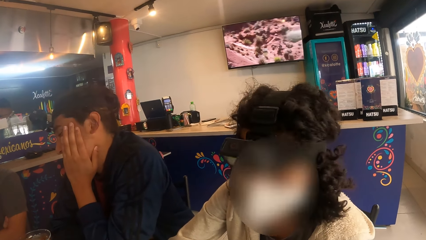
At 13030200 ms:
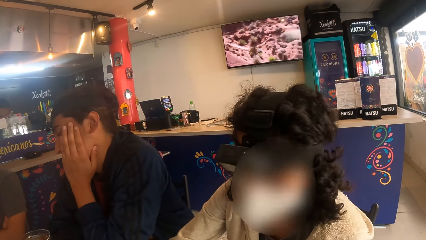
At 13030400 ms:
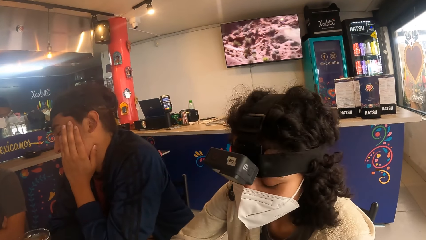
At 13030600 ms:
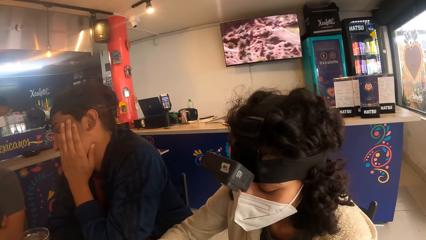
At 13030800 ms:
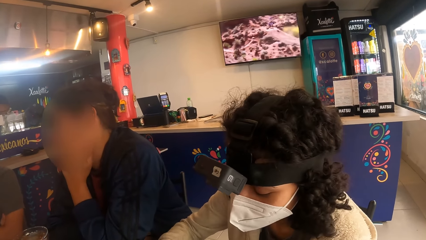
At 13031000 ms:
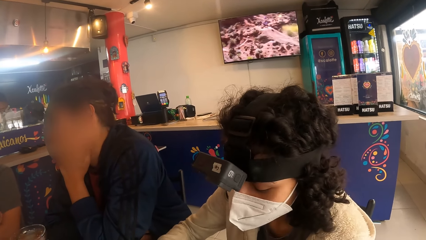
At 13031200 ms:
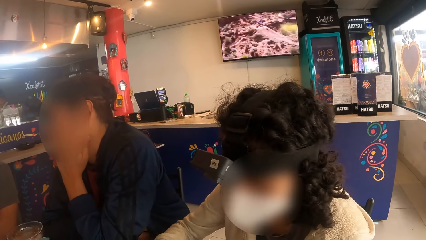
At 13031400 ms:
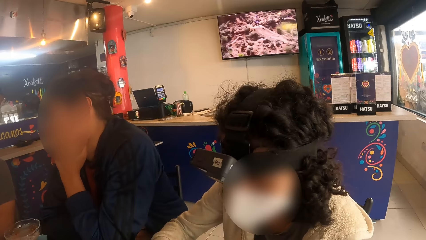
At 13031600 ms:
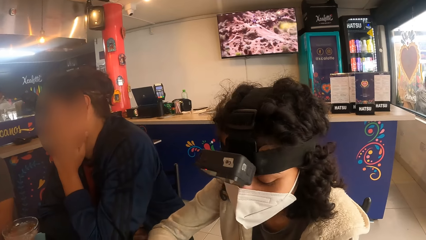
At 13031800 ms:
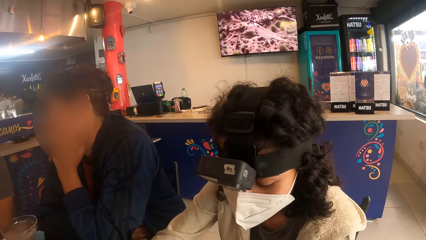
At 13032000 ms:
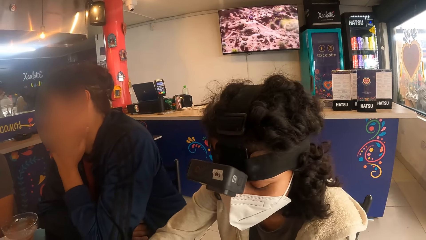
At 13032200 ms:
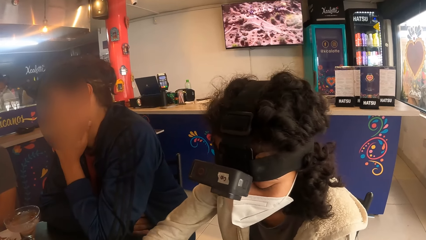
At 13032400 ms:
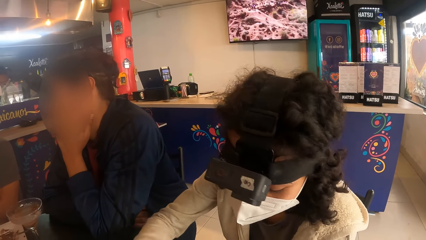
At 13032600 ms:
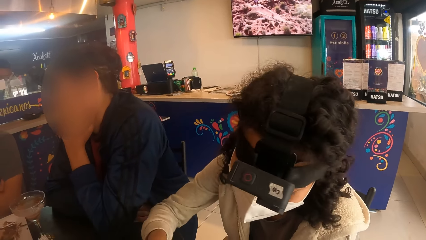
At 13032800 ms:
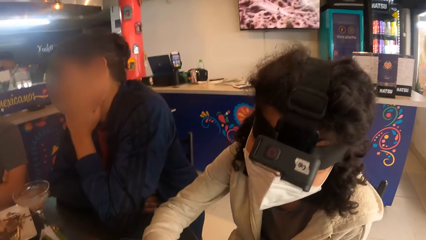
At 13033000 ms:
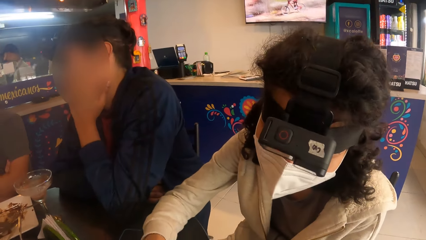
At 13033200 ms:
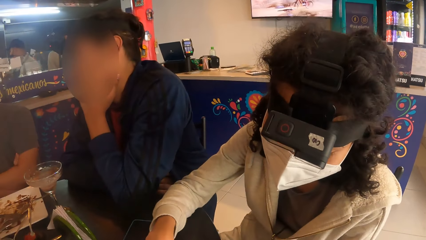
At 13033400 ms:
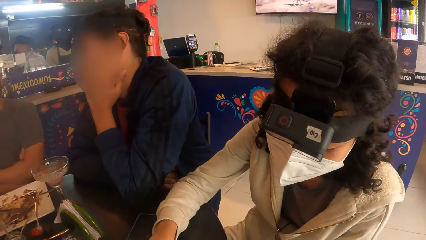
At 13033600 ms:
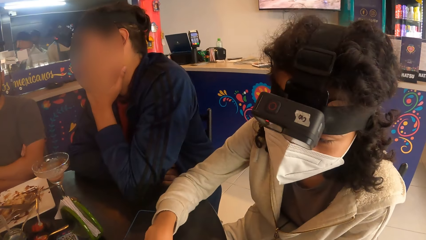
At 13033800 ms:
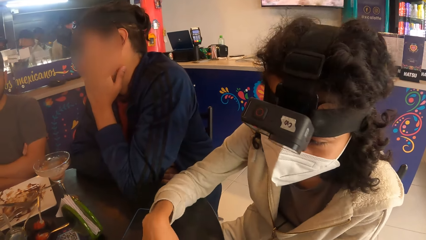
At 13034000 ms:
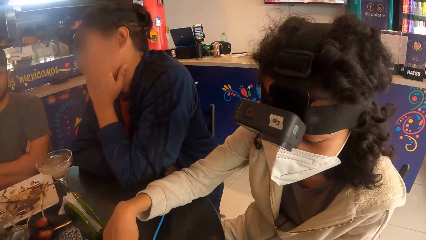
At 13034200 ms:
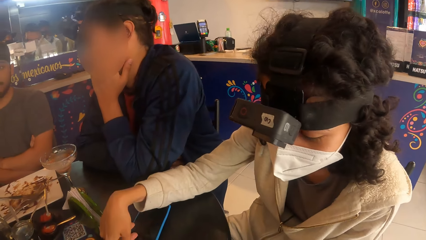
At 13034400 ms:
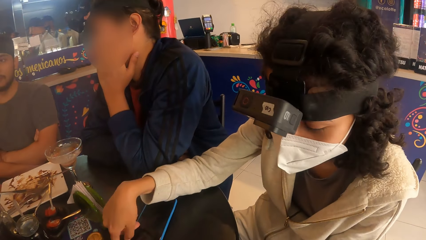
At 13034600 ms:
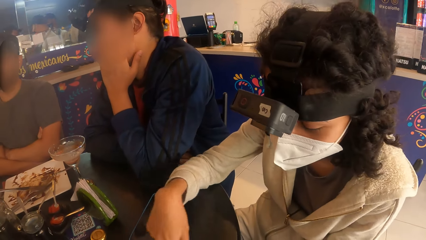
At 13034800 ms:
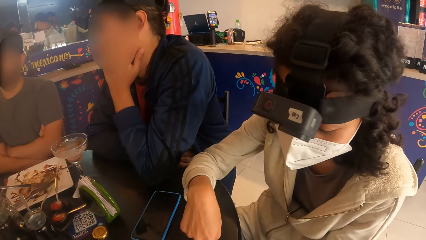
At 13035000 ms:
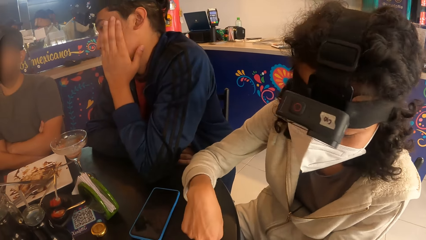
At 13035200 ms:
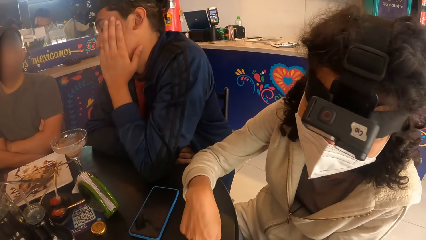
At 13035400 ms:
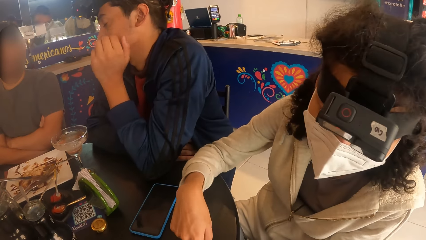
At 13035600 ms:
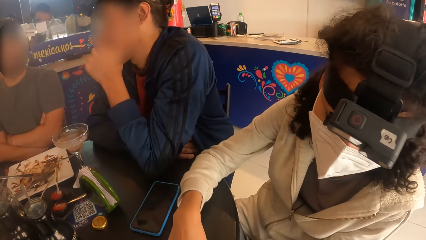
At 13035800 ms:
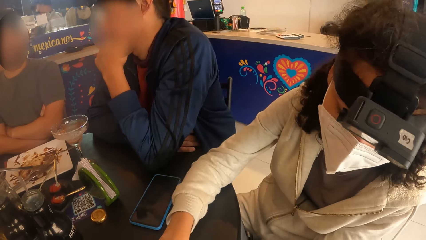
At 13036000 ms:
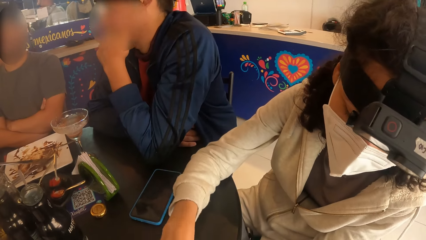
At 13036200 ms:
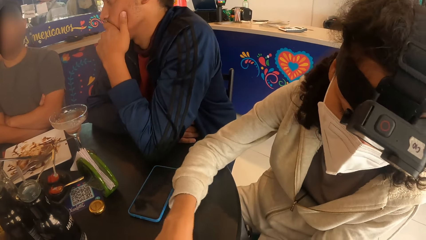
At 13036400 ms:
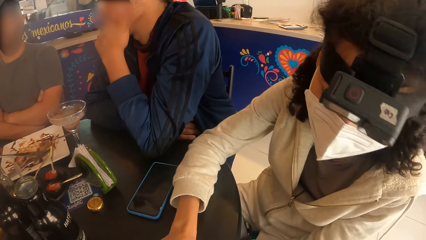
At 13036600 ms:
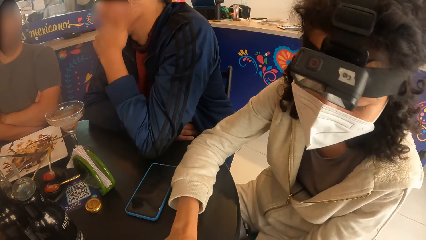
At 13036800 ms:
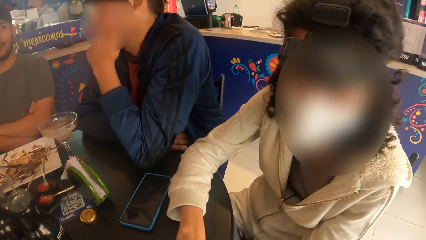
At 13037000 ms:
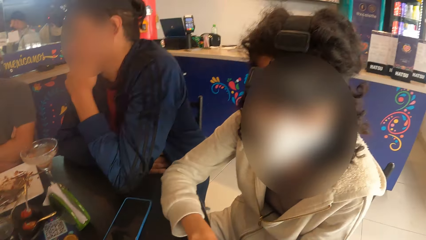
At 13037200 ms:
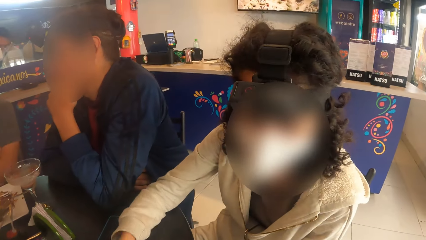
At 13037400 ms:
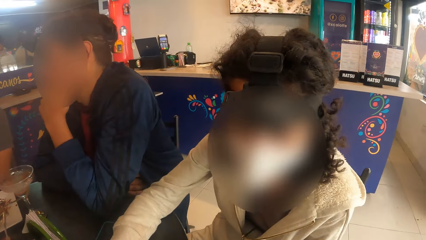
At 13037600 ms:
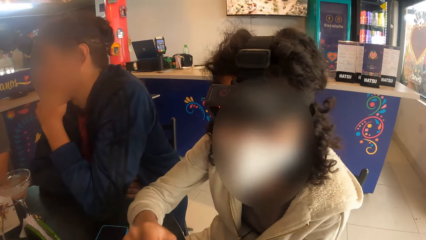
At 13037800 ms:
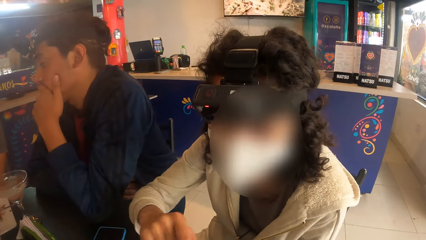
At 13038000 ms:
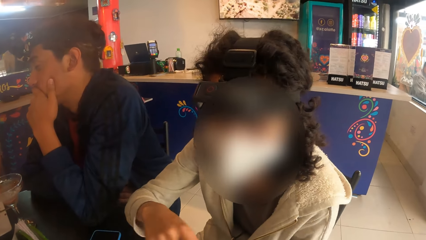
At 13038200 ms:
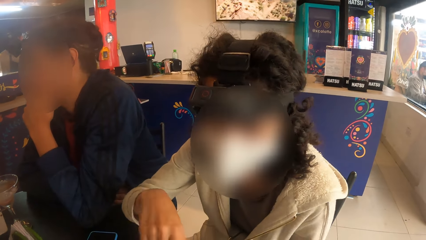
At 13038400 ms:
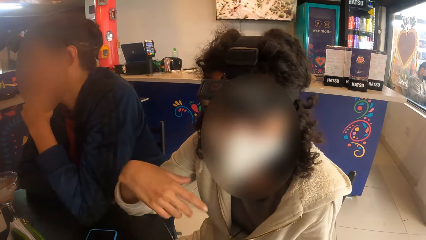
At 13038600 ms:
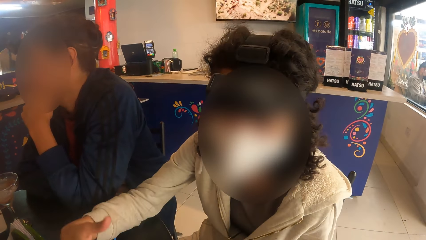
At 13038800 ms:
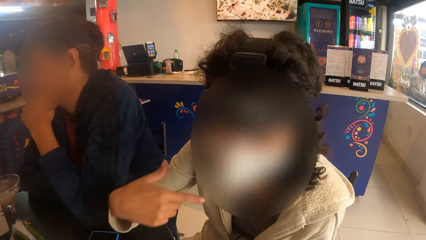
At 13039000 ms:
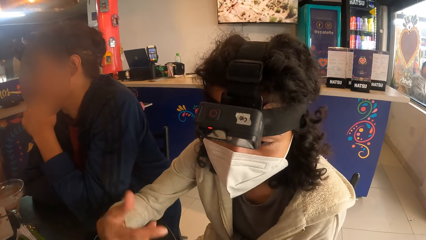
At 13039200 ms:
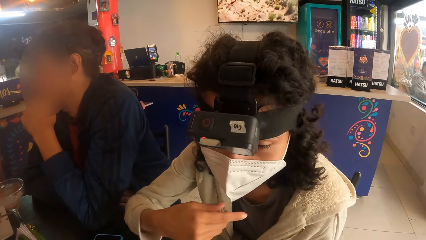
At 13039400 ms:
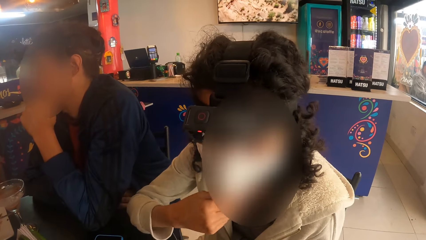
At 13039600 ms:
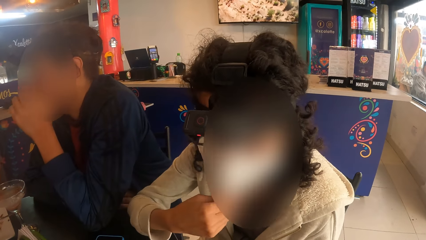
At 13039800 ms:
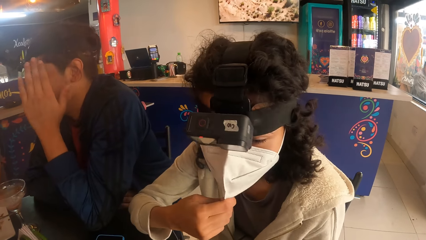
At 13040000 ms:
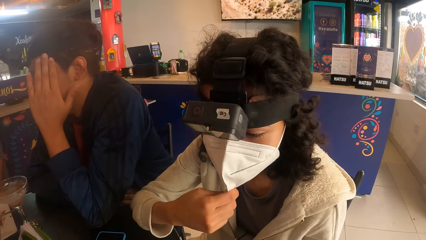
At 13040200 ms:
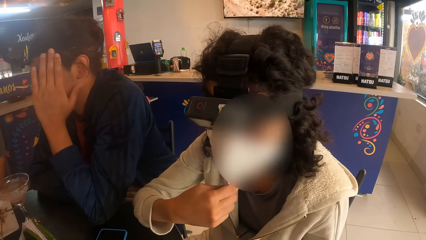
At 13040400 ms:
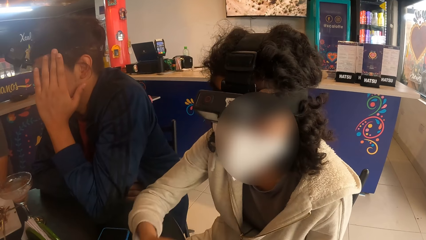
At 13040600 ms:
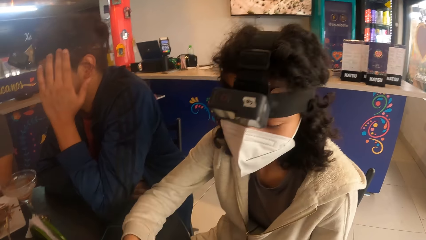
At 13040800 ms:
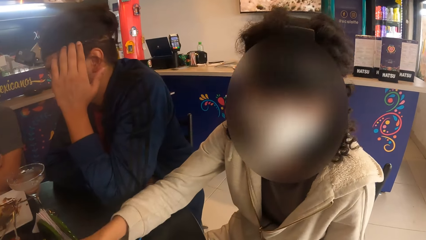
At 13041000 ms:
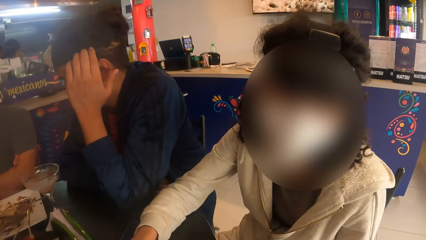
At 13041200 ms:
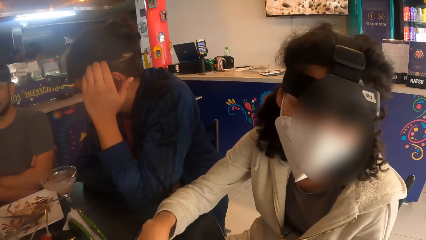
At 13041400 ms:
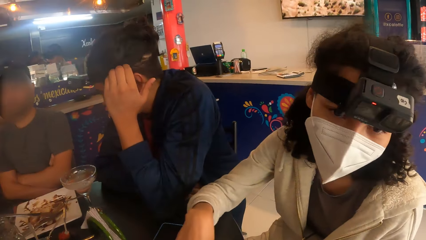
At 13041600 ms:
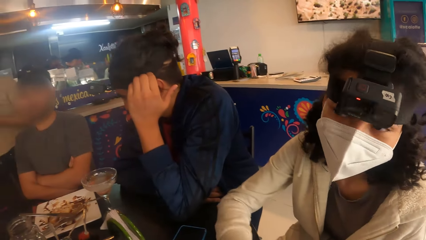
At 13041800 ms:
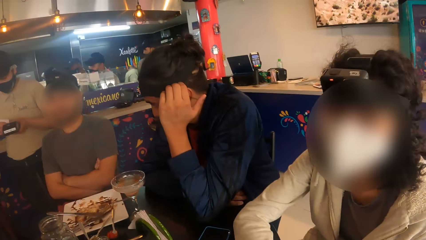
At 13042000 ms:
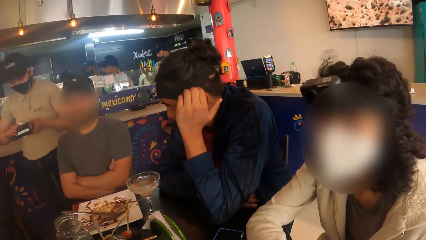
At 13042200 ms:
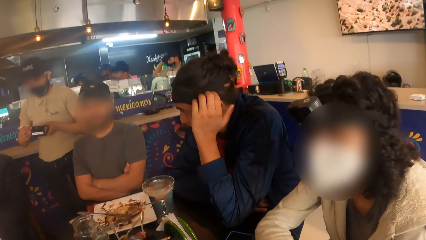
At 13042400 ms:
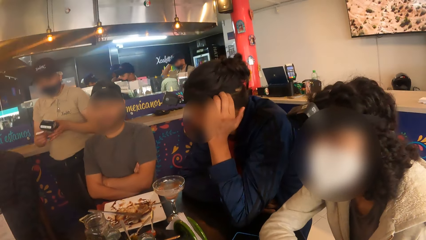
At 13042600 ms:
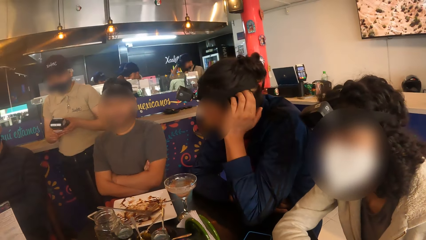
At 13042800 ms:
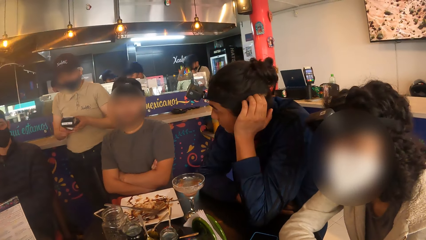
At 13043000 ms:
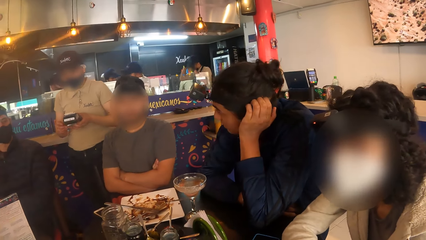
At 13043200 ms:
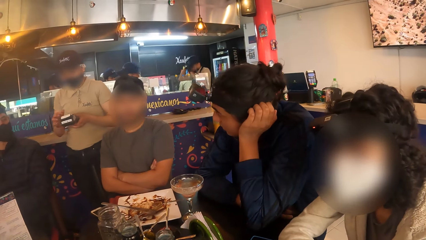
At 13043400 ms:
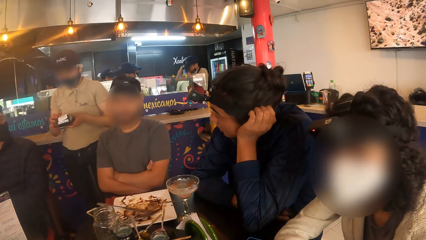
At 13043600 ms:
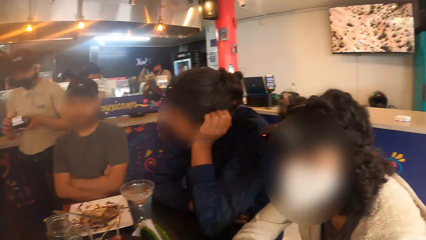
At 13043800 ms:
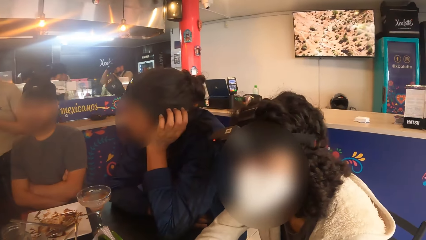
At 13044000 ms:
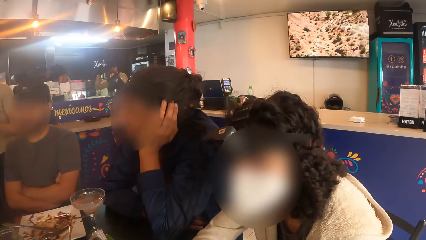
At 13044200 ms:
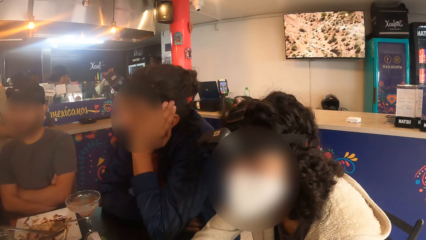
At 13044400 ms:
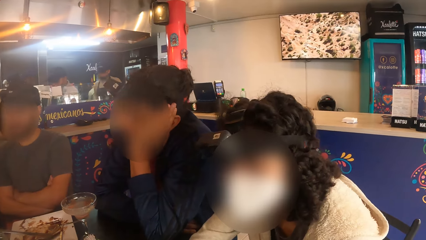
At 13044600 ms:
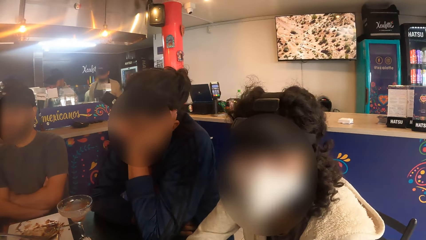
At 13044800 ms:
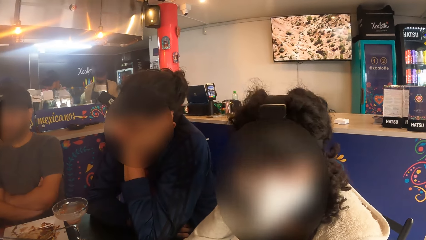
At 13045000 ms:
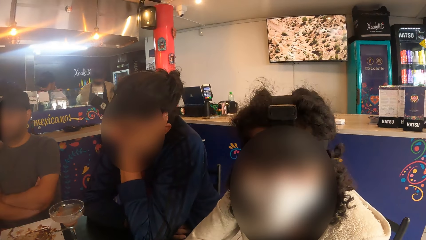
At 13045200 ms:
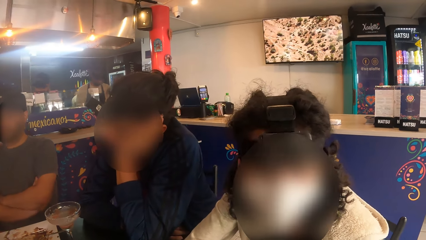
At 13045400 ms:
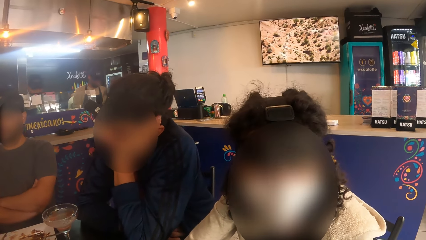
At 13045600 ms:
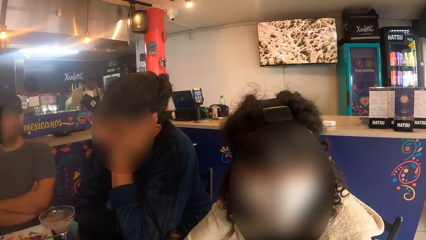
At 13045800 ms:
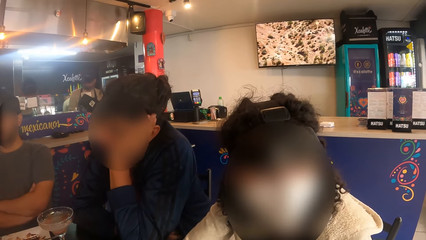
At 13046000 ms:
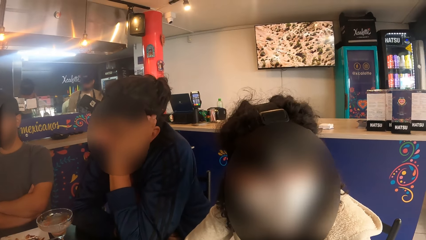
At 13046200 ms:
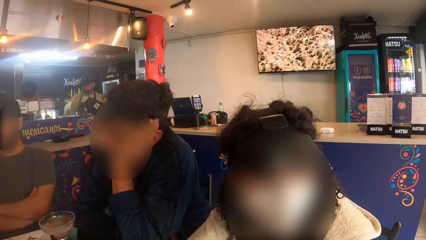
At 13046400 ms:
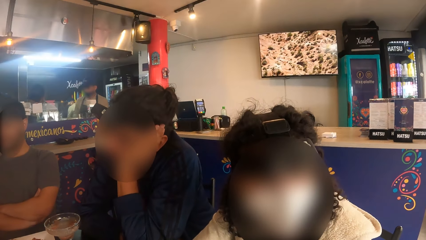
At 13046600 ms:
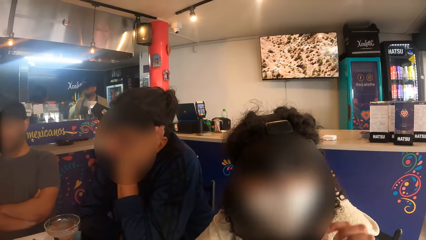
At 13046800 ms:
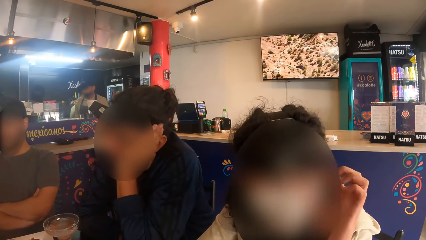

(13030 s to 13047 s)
A woman moves the hand and adjusts the mask. The camera wearer looks around. A man counts the bill. The camera wearer looks around.
